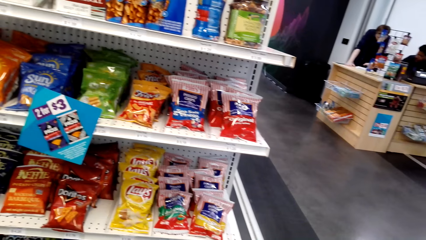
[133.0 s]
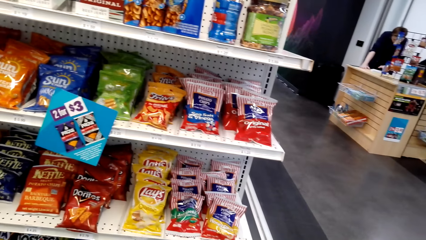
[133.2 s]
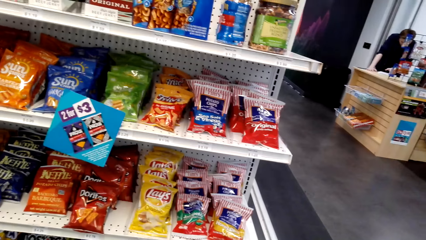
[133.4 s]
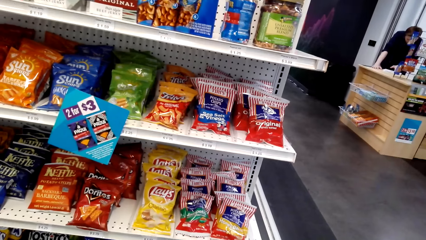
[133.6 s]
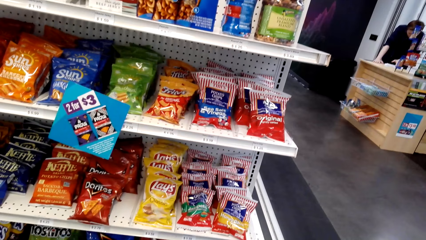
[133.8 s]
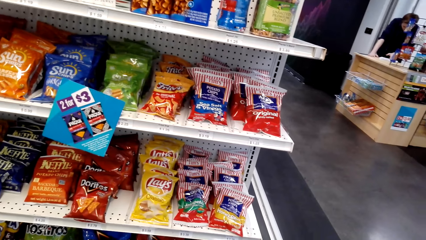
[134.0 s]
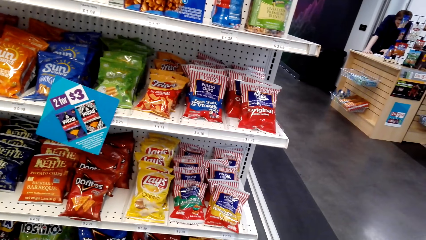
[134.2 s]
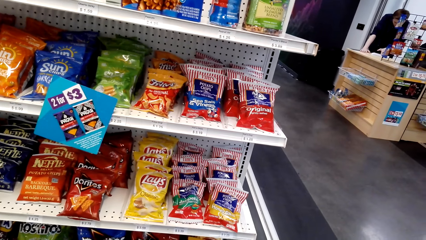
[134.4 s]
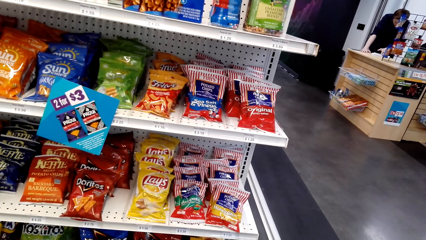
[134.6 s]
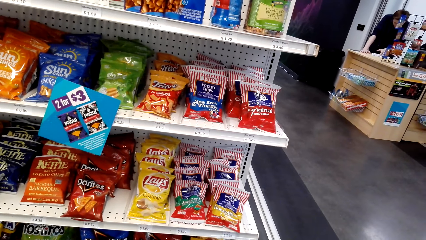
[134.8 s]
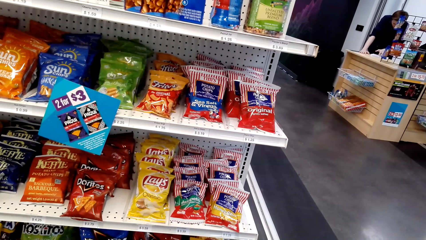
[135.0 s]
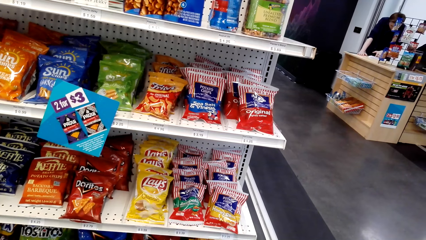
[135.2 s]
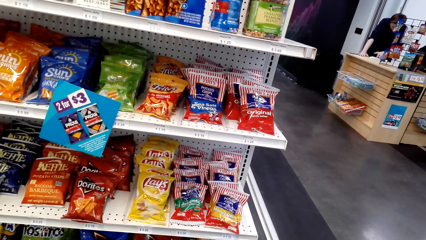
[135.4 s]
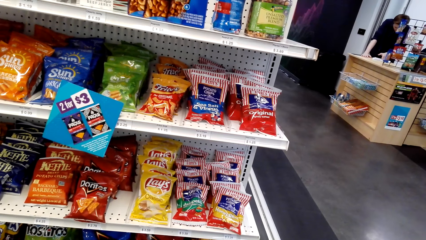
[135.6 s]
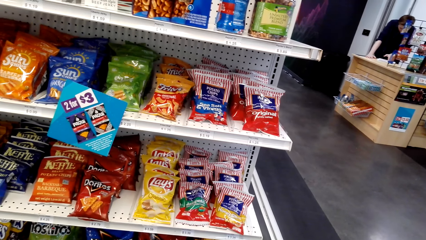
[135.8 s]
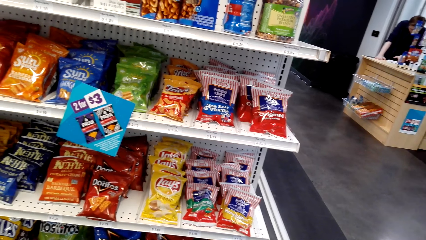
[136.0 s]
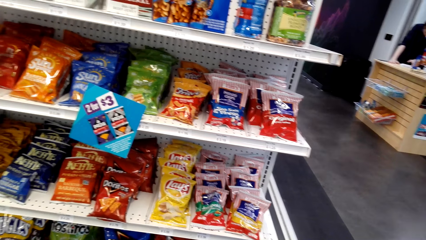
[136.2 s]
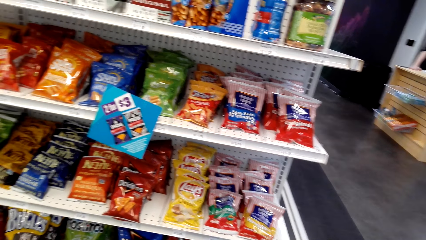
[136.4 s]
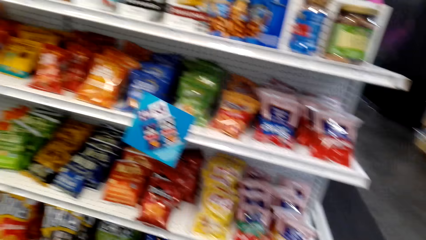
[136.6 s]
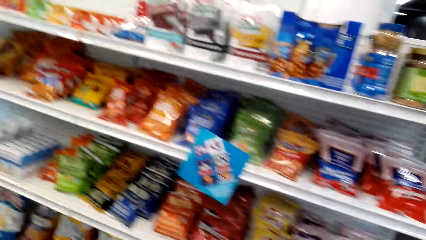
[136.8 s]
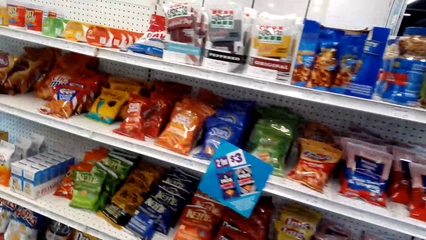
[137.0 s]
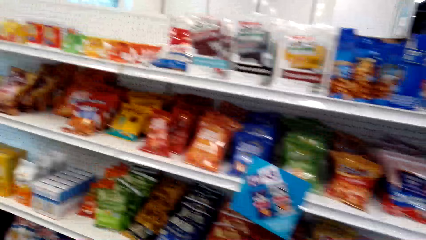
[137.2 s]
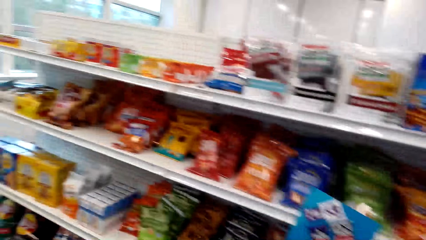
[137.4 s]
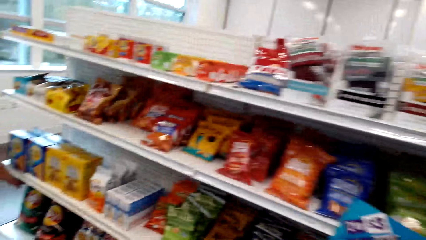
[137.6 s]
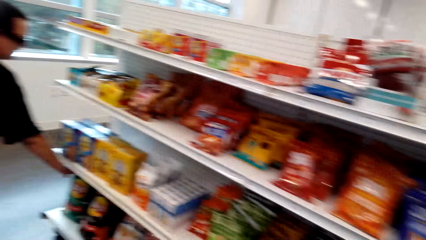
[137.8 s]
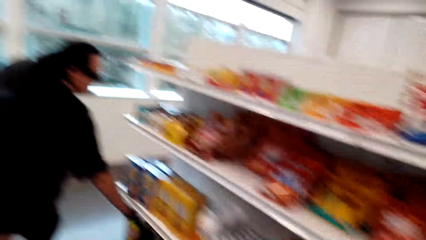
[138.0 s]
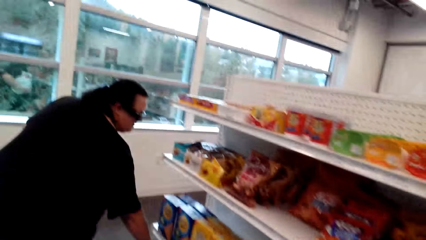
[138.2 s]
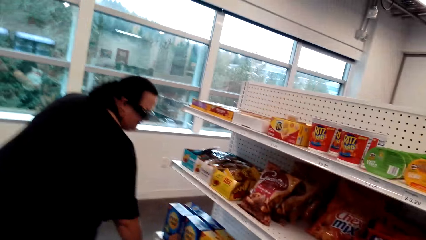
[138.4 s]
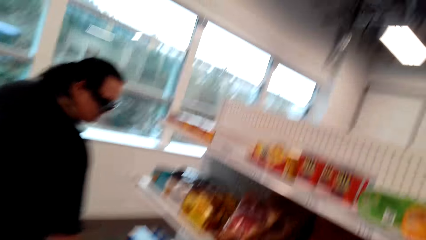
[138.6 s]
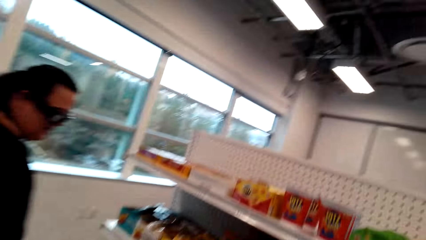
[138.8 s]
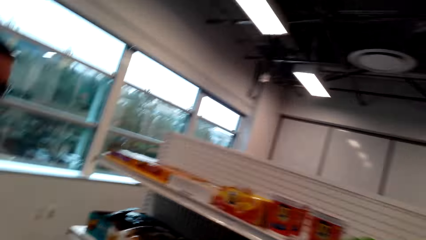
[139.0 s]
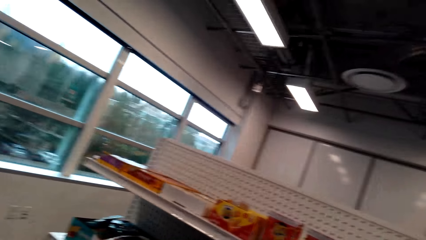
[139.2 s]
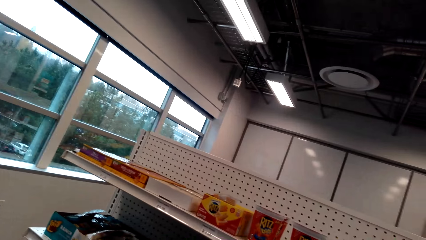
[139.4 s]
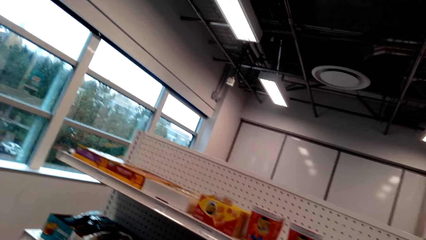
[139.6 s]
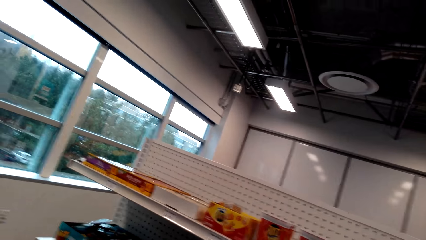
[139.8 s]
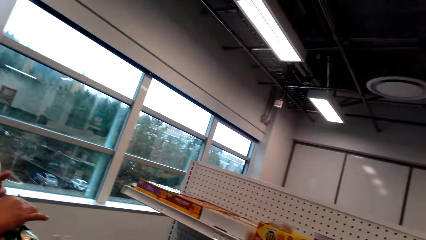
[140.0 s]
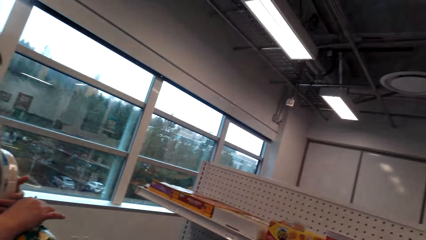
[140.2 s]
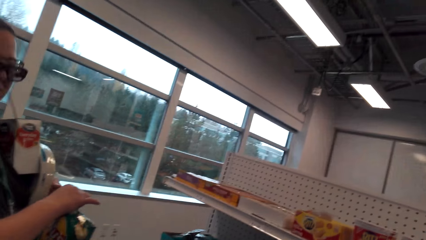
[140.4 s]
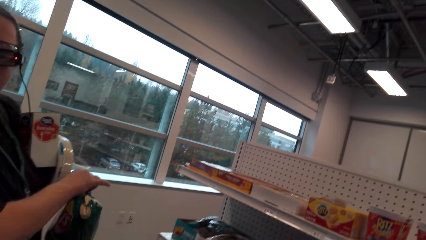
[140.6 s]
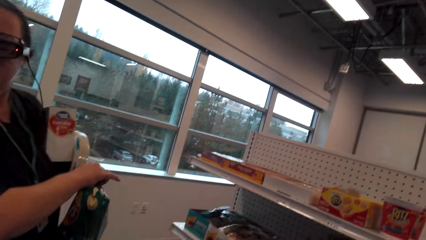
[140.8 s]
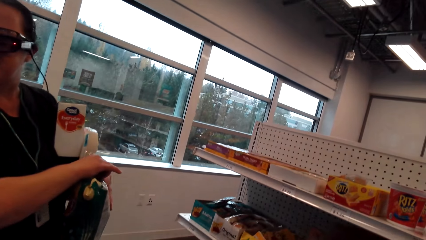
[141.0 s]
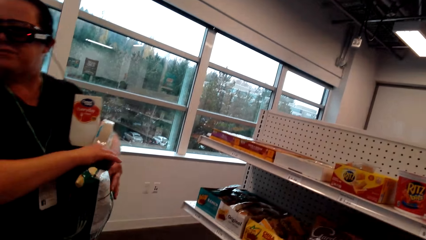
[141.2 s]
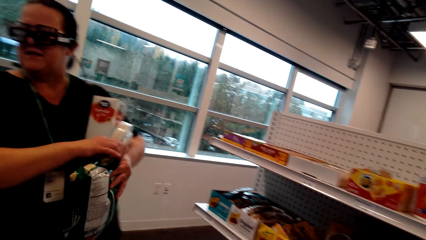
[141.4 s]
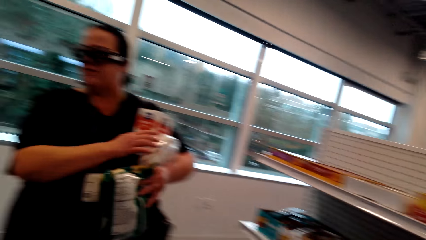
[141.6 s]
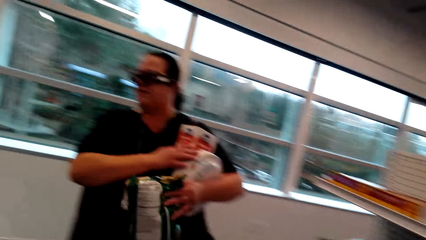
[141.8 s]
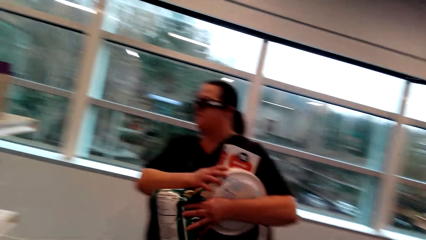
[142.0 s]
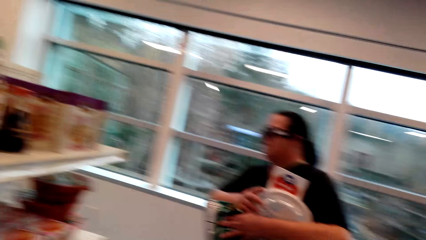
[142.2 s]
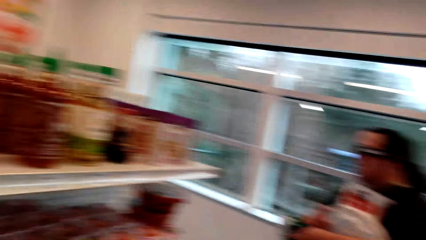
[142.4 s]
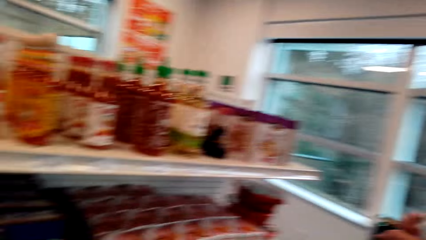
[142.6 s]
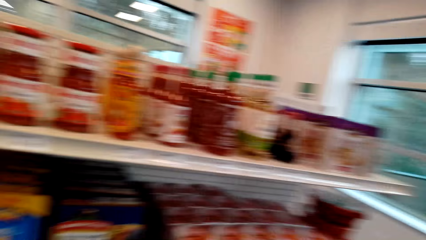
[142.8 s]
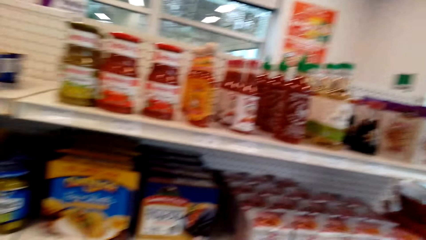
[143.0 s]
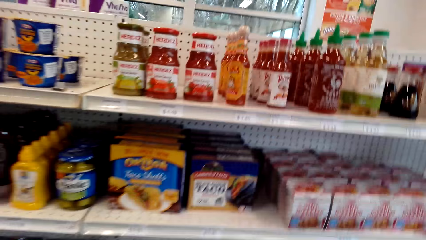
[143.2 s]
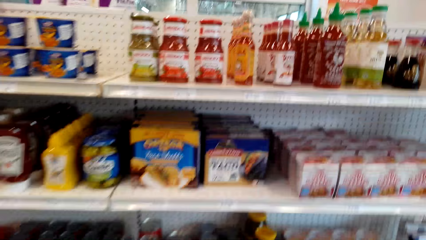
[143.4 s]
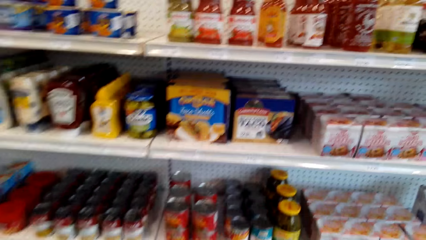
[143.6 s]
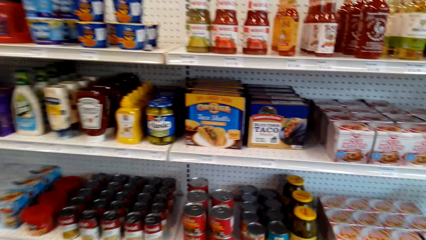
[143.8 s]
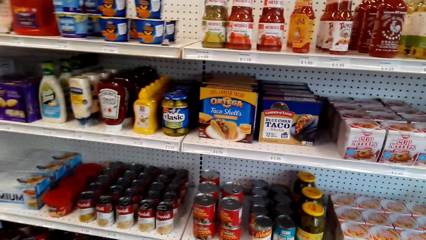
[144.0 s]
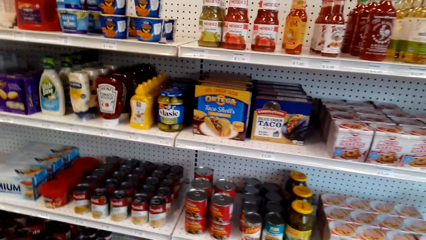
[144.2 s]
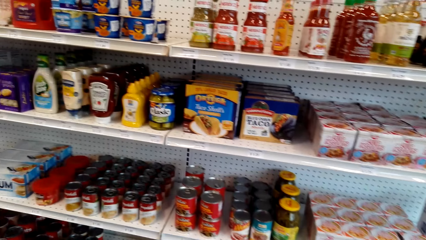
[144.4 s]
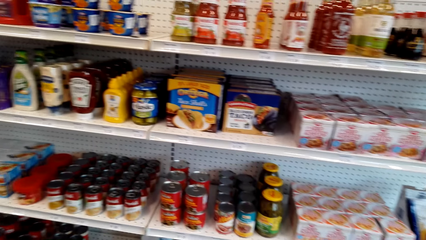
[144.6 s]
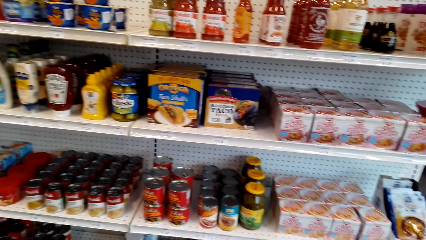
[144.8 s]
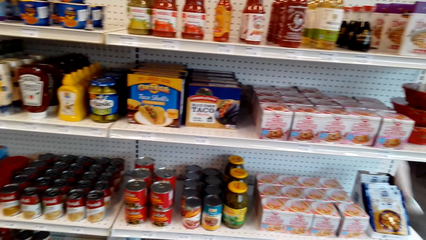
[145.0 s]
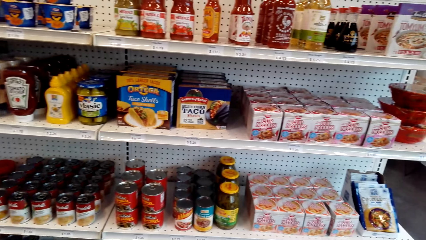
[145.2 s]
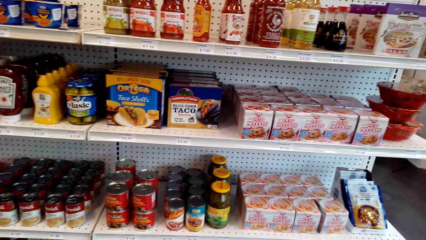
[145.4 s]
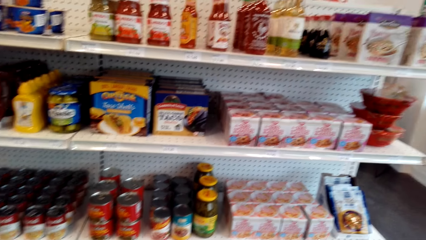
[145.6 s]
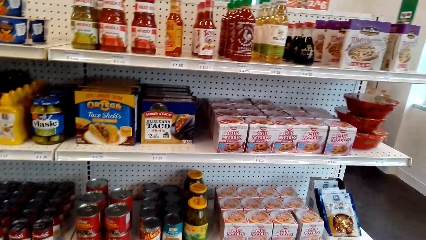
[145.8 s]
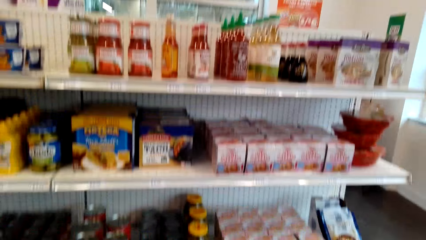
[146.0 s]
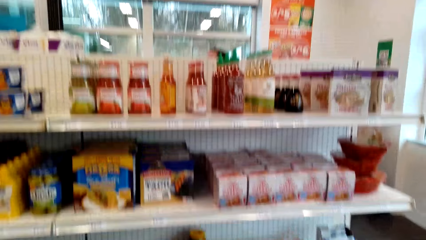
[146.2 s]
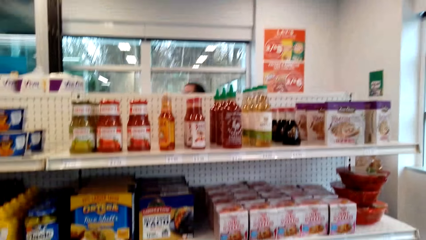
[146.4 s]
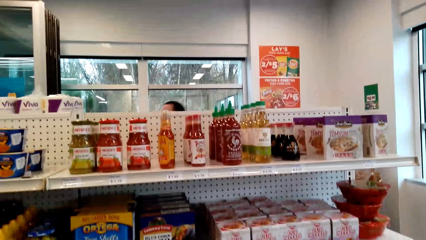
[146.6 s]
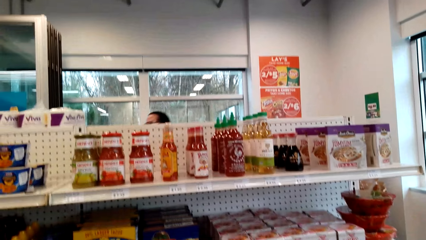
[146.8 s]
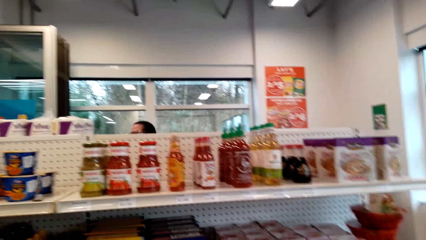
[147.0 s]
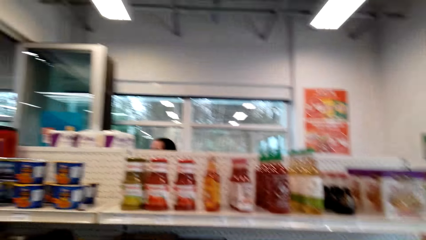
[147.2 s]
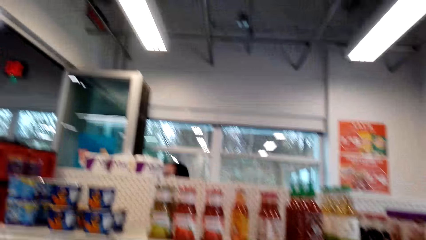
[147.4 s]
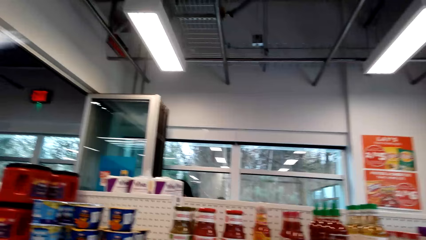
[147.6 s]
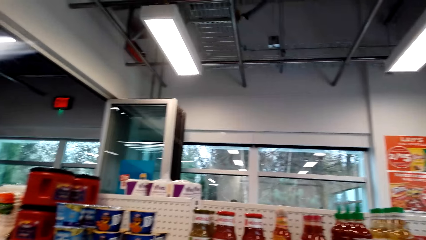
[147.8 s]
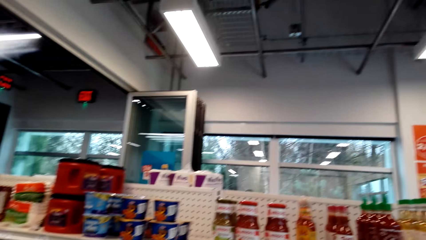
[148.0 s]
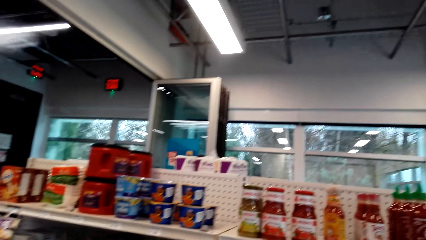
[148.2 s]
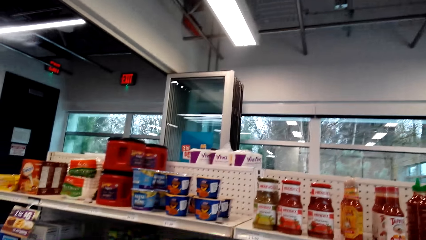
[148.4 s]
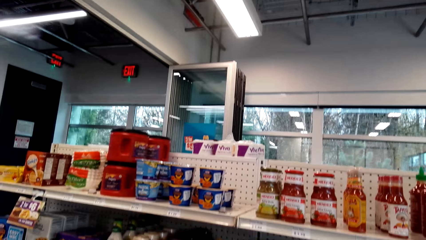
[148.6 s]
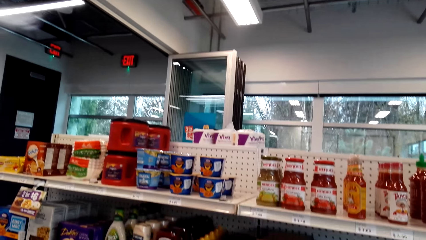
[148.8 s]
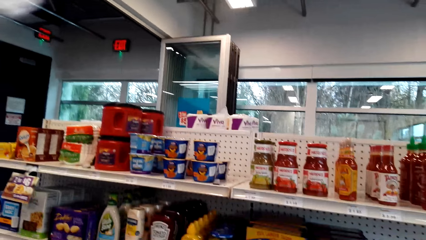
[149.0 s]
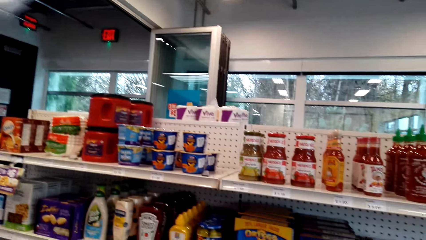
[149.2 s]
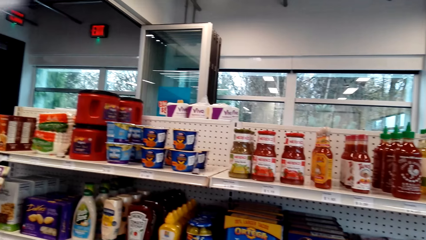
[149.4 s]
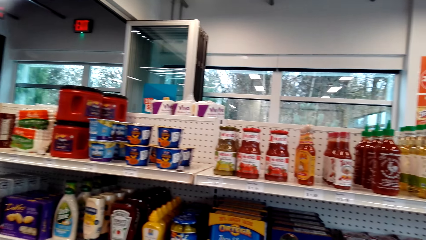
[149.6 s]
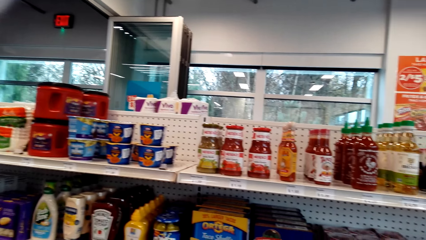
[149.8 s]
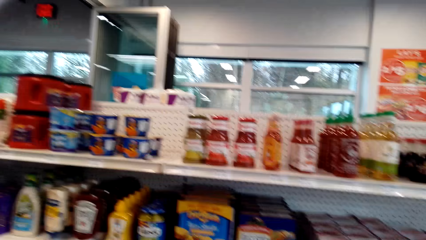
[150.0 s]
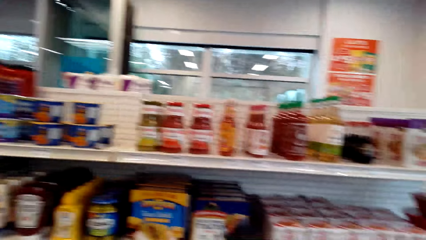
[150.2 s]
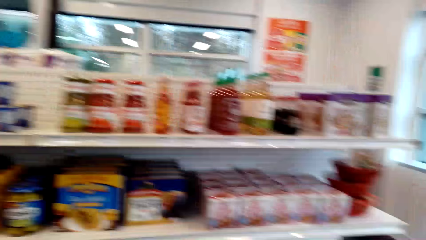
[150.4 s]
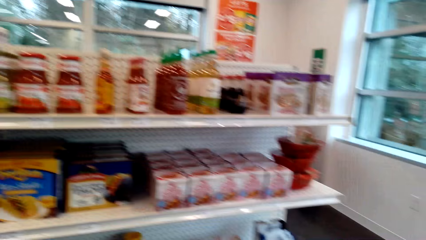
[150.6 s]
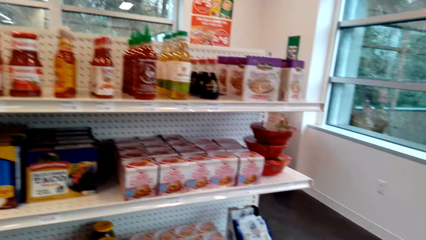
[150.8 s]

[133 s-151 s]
The camera wearer looks around the supermarket. They converse with a woman. They walk around the shop. The woman picks something and holds the goods firmly. The camera wearer looks around the supermarket. They converse with the woman. The woman walks along the supermarket.
